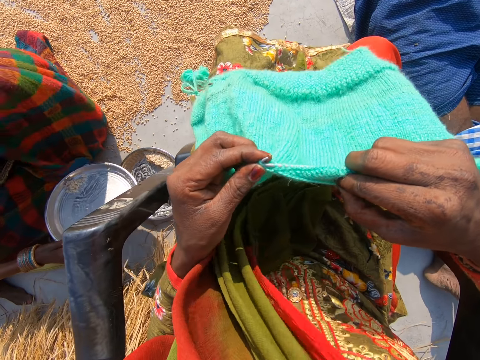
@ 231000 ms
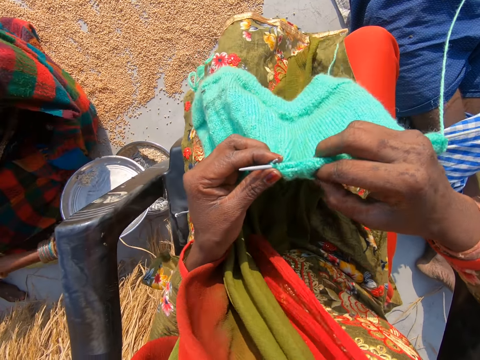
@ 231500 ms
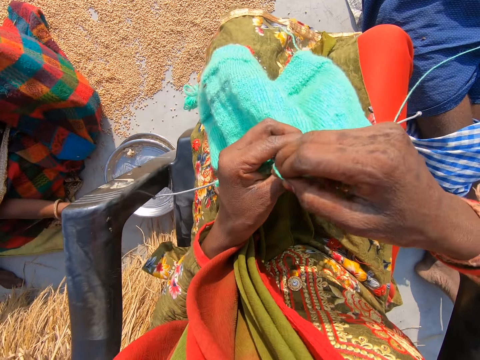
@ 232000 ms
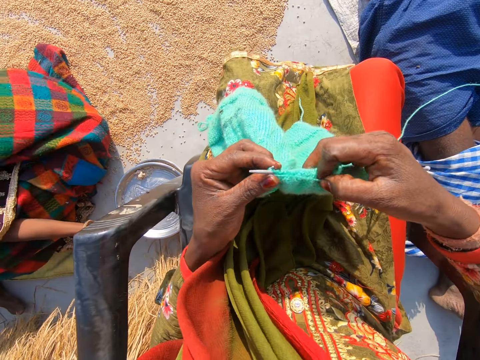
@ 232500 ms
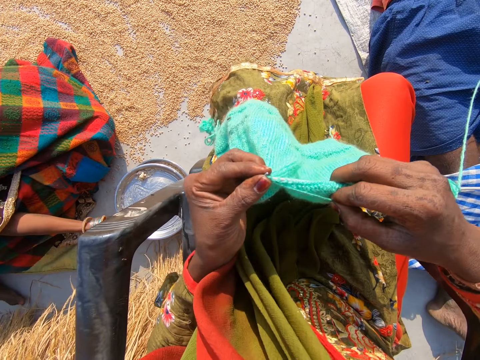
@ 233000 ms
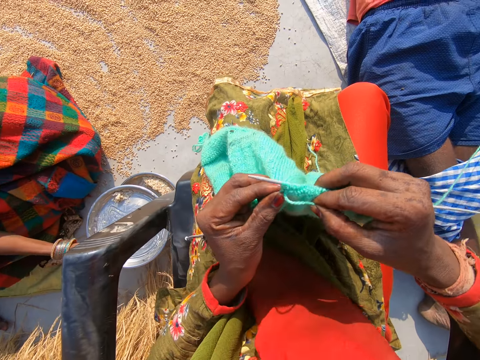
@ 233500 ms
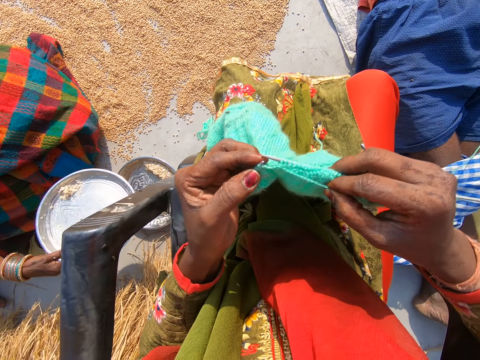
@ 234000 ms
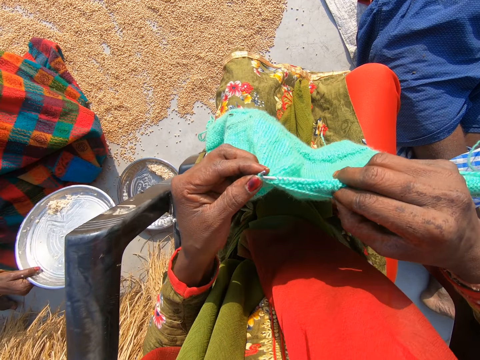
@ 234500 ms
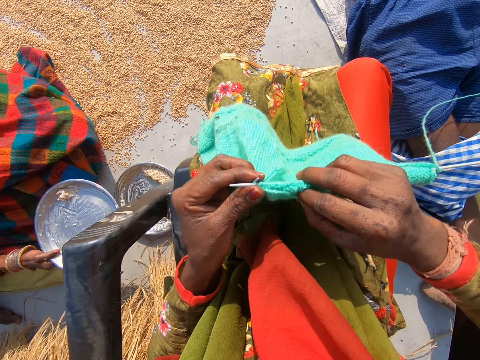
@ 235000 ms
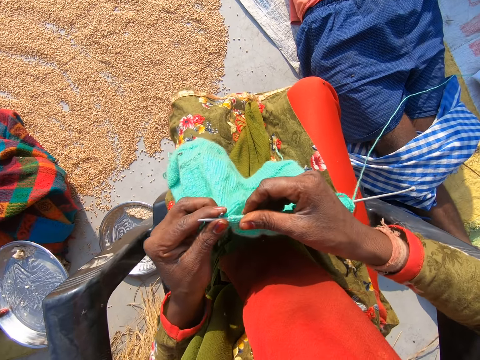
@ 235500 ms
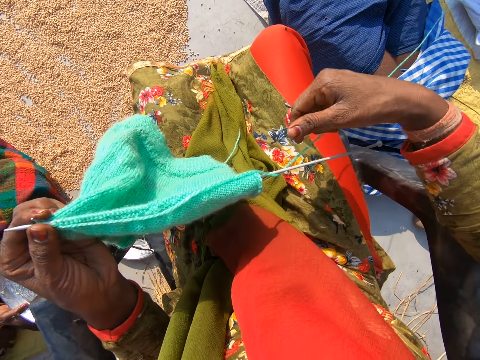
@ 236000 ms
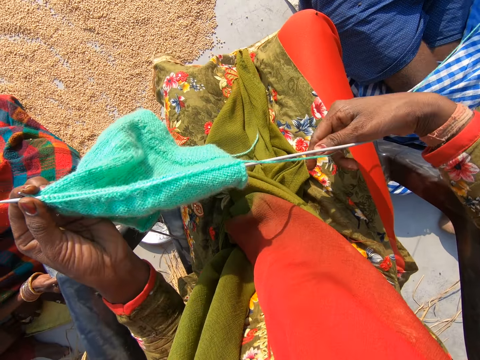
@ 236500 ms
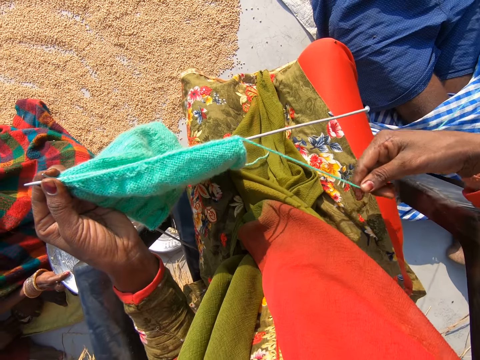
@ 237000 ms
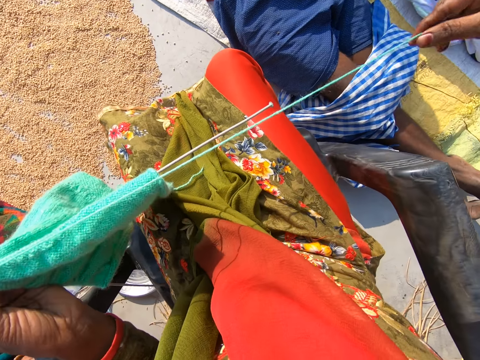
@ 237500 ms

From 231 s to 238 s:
The camera wearer knits the sweater. She pulls the yarn with her right hand.

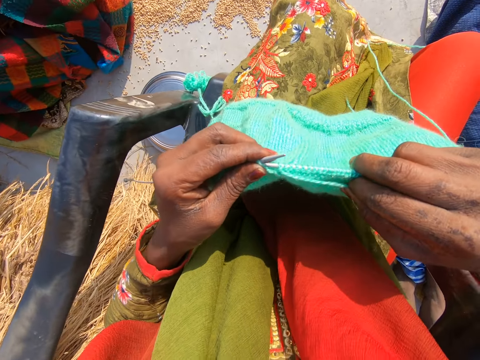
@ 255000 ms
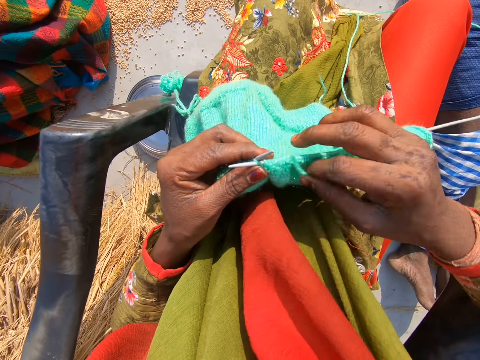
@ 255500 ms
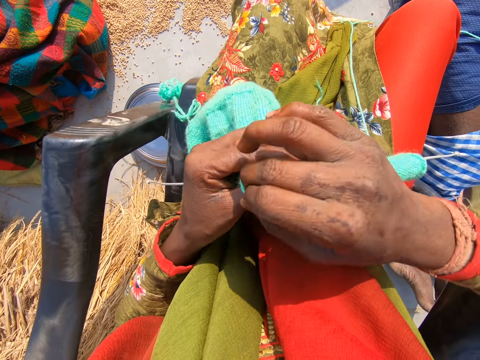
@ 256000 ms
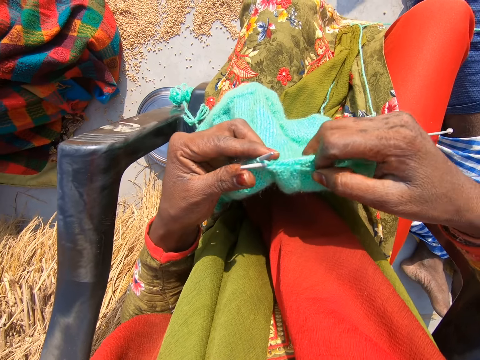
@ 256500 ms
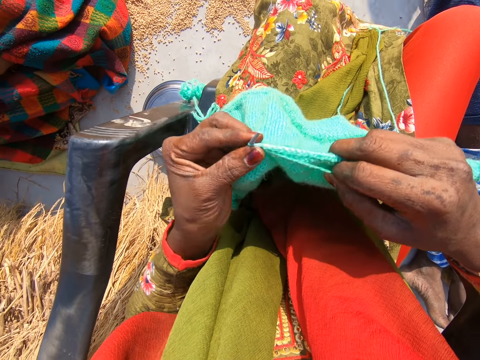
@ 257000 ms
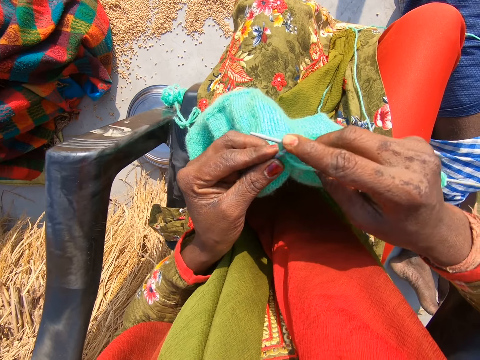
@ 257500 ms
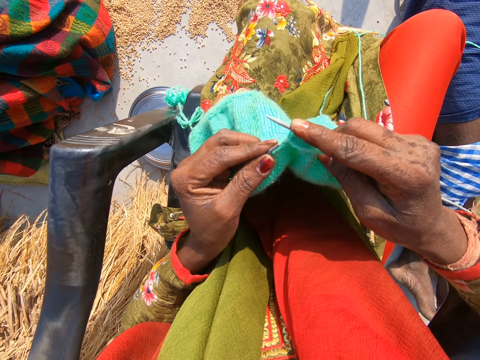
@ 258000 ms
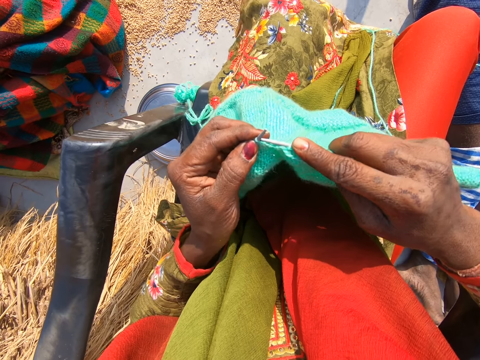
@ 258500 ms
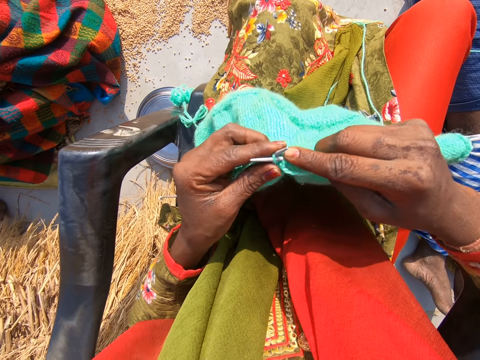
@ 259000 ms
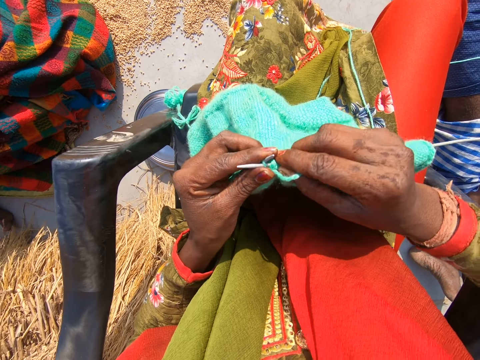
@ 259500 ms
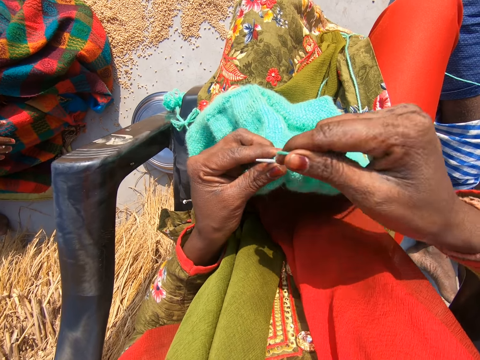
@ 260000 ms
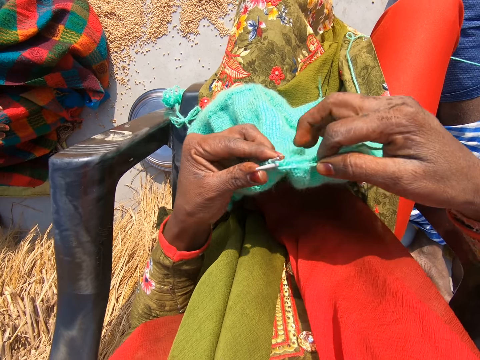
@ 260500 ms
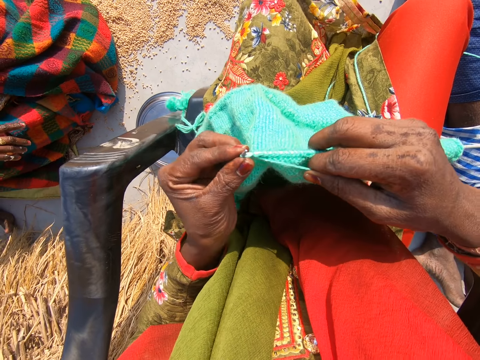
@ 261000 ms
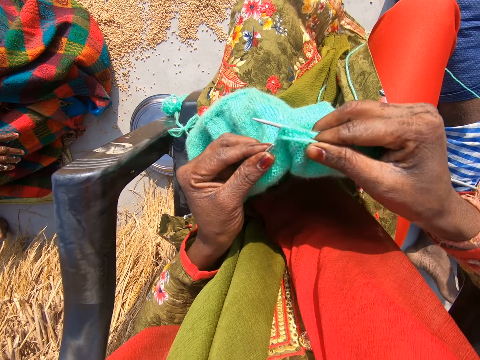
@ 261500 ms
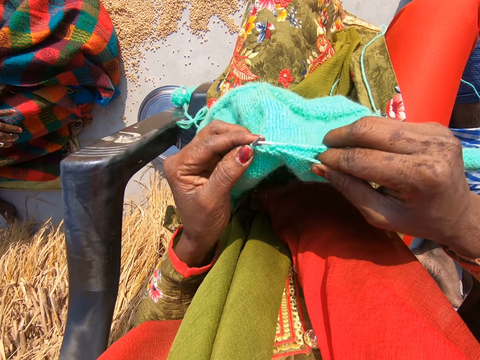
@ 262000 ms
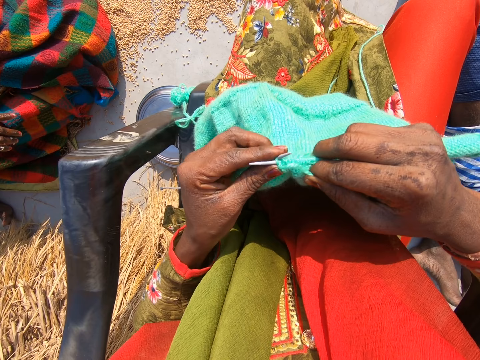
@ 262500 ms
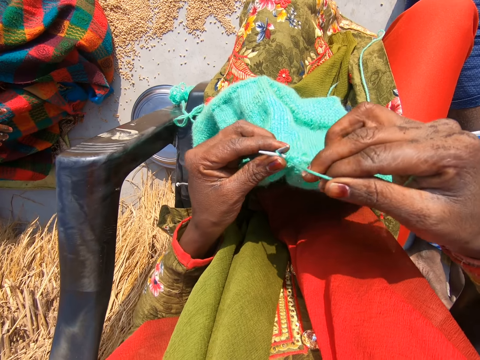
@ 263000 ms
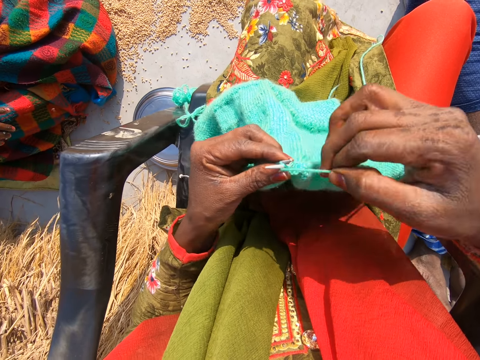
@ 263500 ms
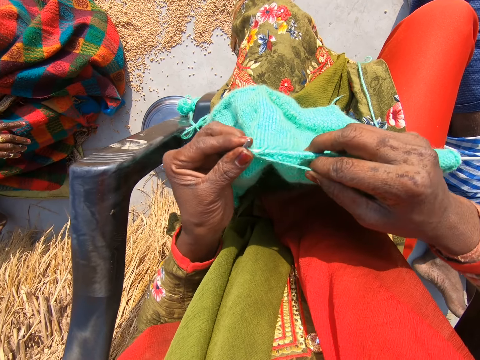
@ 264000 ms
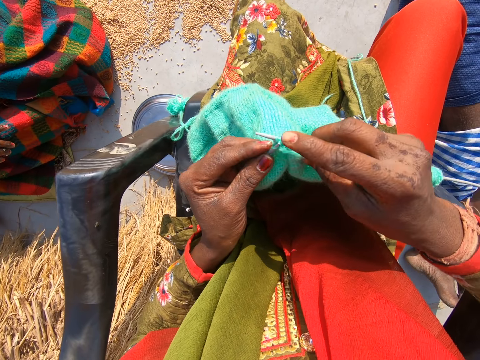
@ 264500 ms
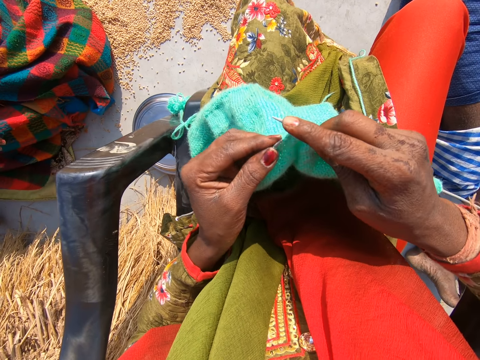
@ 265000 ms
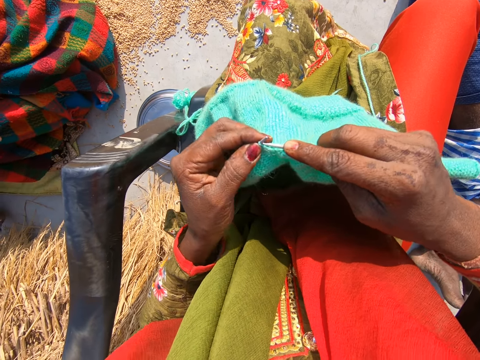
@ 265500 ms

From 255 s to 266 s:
The camera wearer rolls the yarn on the crochet needle and knits the sweater. They roll the yarn on the crochet needle and knit the sweater. They roll the yarn on the crochet needle and knit the sweater.

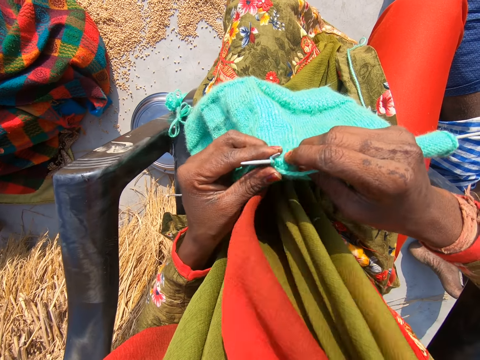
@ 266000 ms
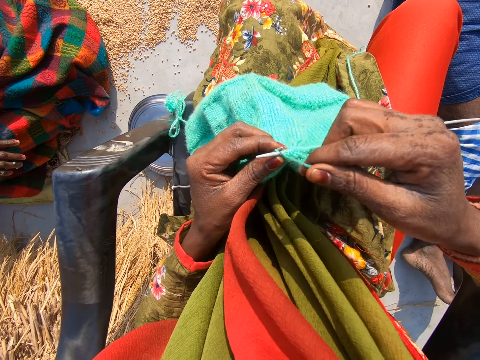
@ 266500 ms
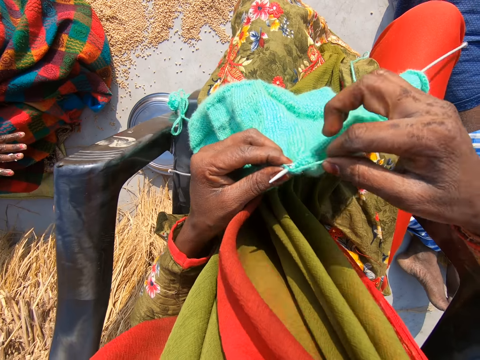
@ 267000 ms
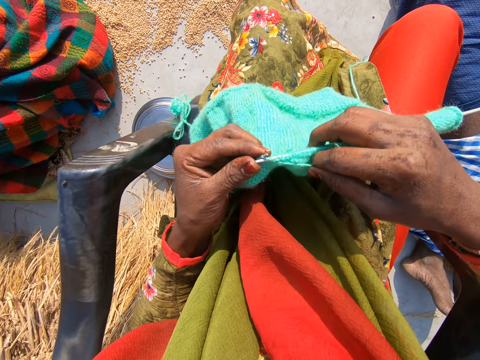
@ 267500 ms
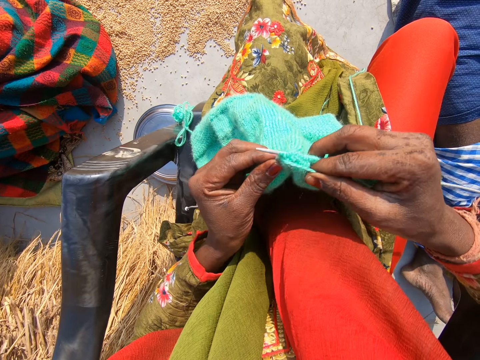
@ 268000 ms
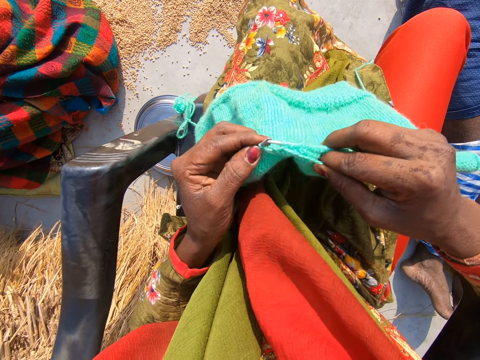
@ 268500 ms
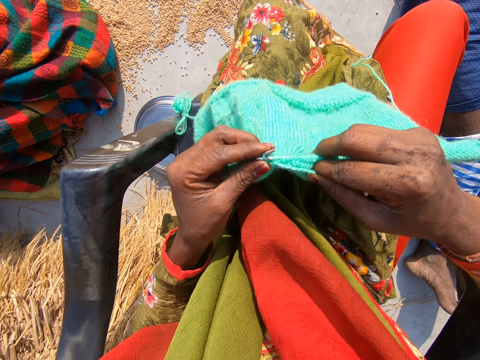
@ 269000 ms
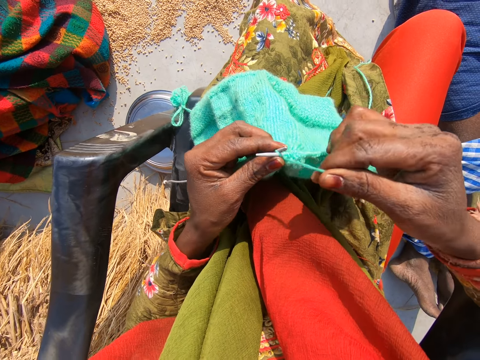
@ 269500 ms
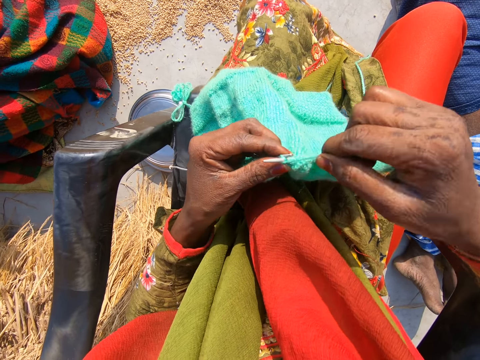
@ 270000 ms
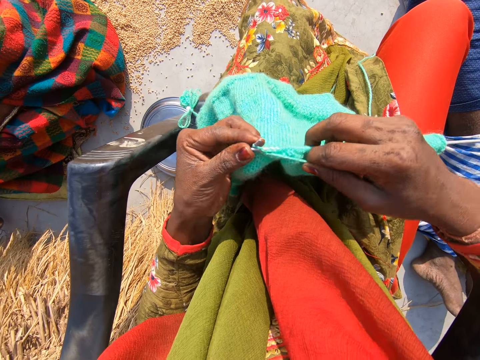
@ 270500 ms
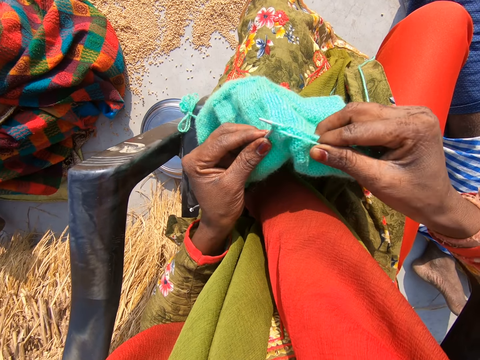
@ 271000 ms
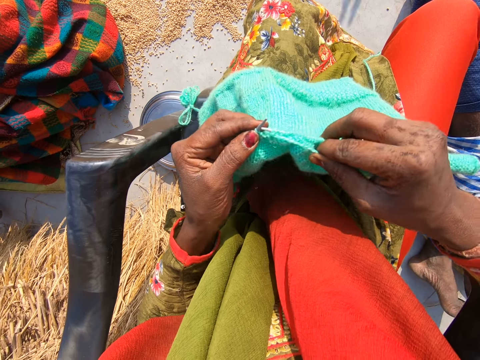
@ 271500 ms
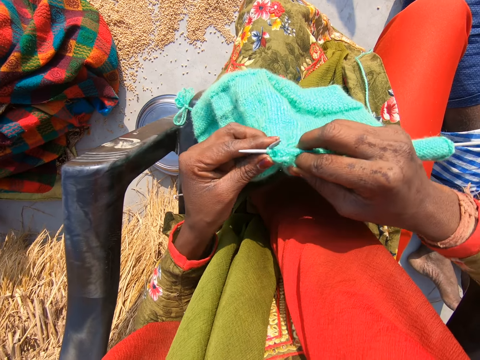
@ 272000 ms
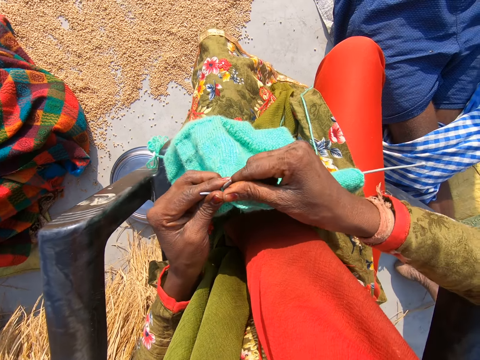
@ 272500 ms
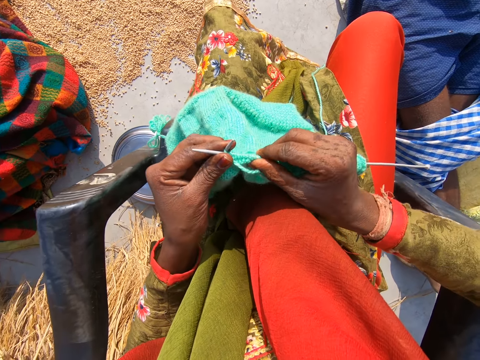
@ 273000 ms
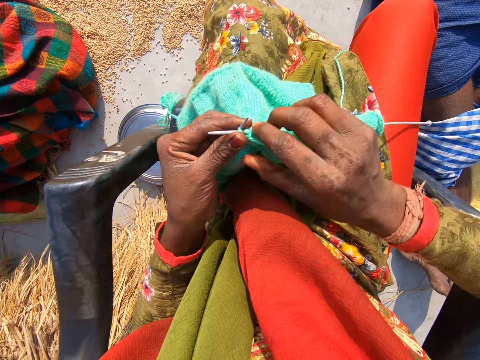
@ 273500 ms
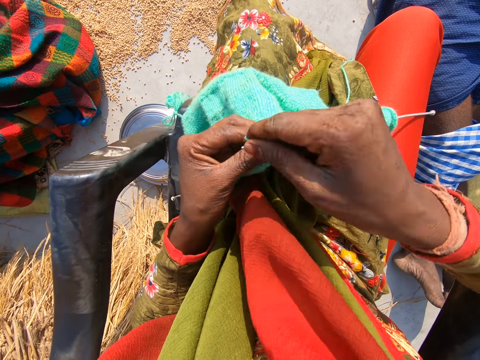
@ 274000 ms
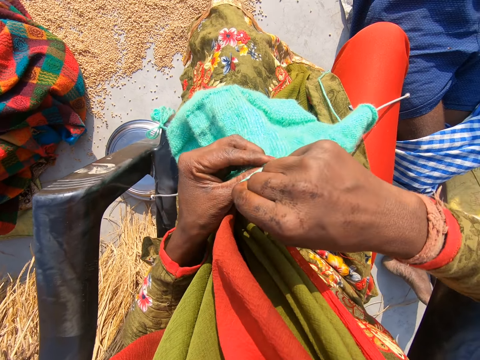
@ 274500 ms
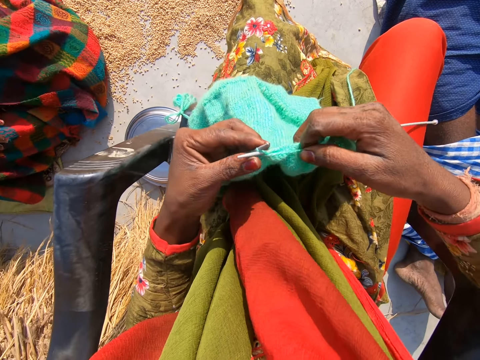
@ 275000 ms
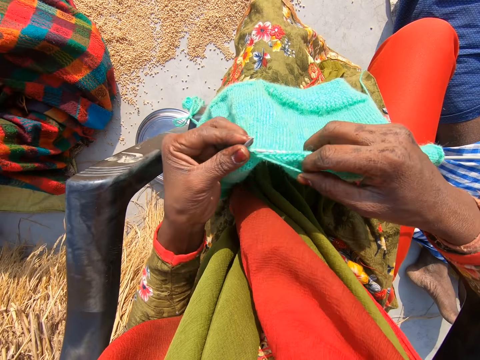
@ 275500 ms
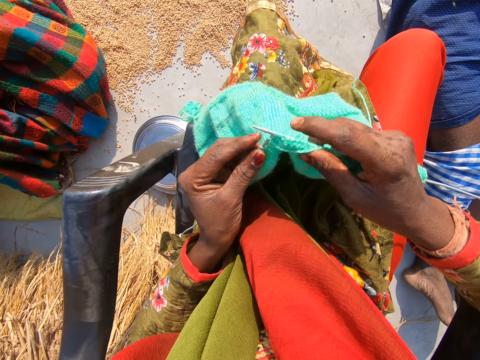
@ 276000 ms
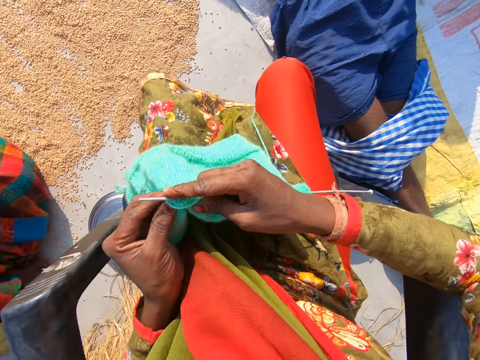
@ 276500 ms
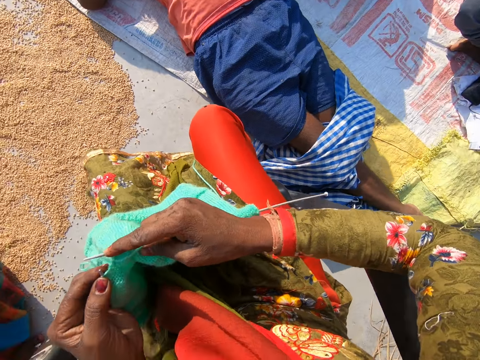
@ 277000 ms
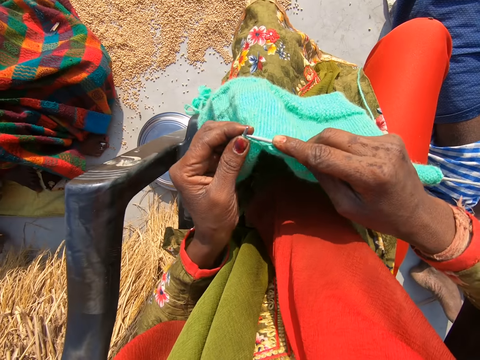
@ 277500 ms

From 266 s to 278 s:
The camera wearer rolls the yarn on the crochet needle and knits the sweater. They knit the sweater again. They roll the yarn on the crochet needle and knit the sweater.
